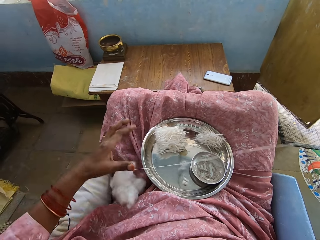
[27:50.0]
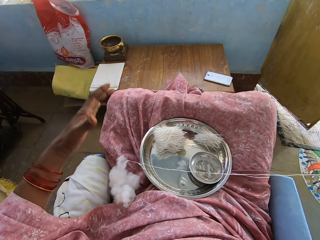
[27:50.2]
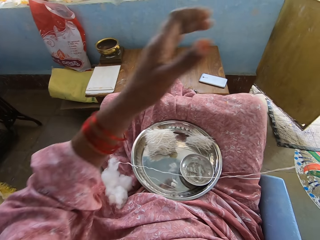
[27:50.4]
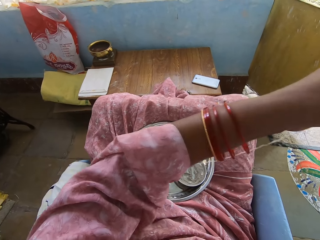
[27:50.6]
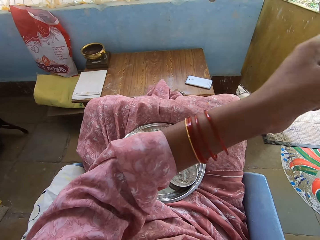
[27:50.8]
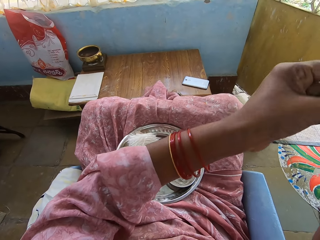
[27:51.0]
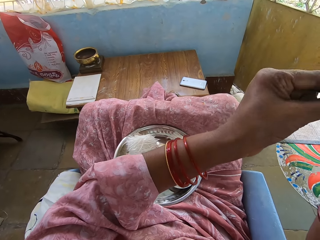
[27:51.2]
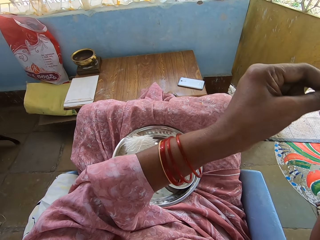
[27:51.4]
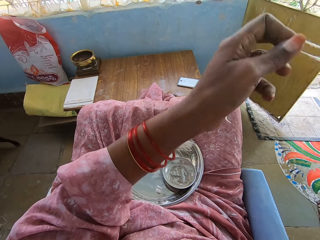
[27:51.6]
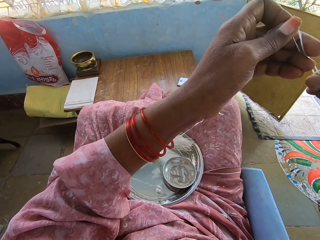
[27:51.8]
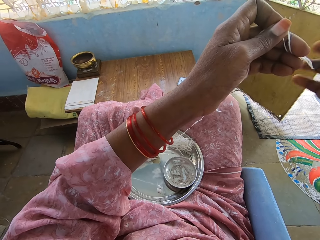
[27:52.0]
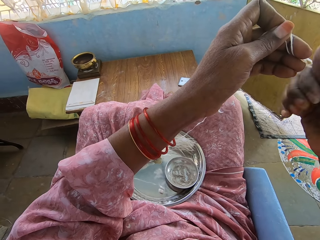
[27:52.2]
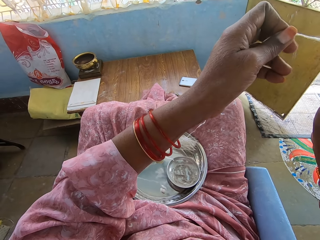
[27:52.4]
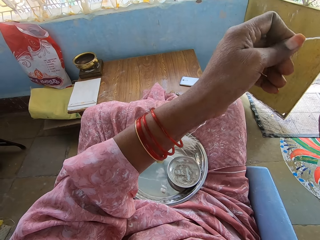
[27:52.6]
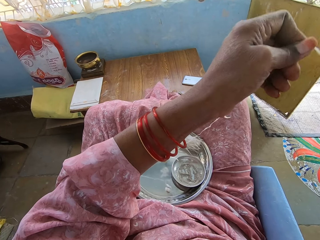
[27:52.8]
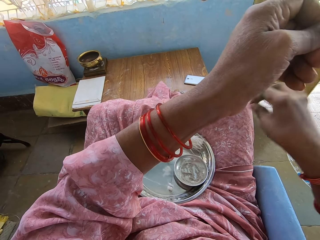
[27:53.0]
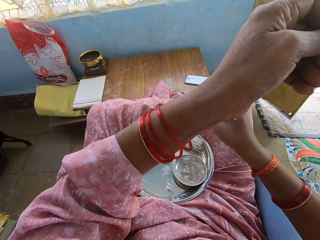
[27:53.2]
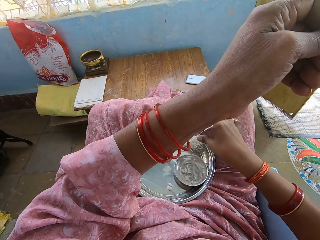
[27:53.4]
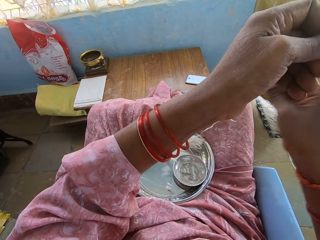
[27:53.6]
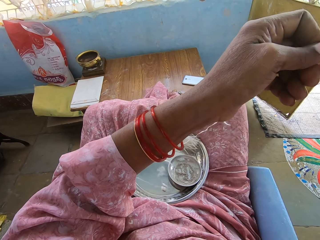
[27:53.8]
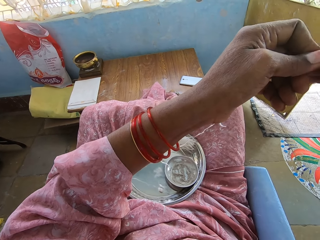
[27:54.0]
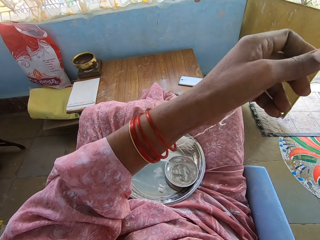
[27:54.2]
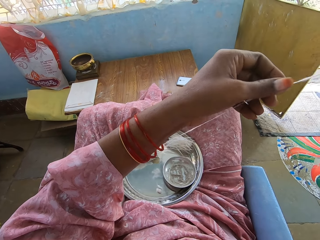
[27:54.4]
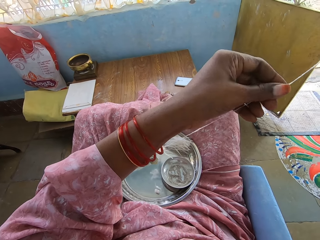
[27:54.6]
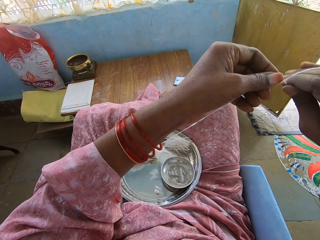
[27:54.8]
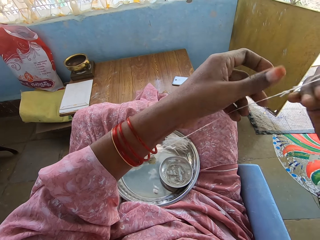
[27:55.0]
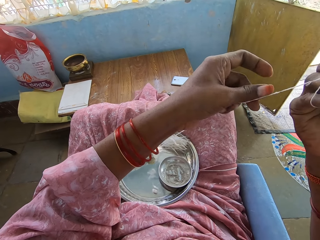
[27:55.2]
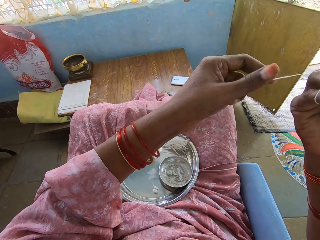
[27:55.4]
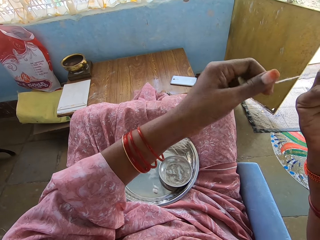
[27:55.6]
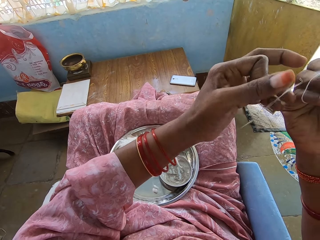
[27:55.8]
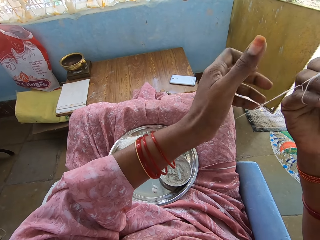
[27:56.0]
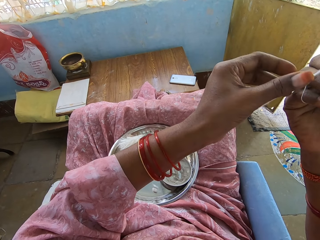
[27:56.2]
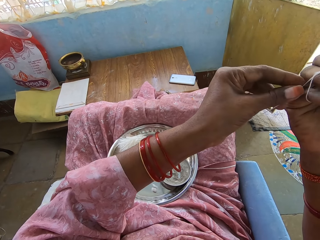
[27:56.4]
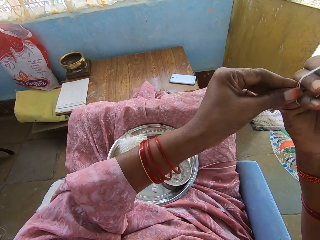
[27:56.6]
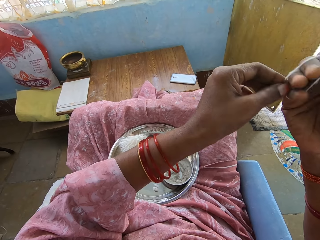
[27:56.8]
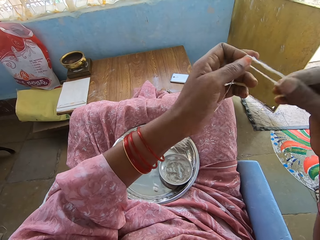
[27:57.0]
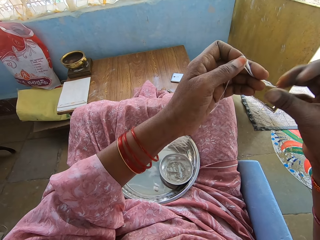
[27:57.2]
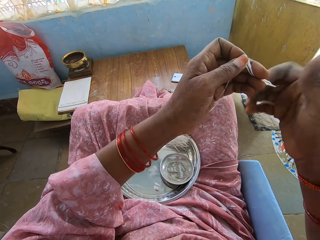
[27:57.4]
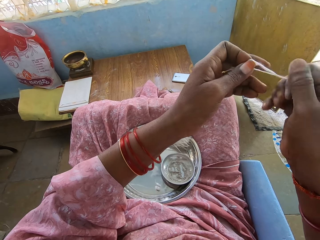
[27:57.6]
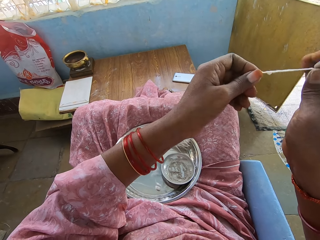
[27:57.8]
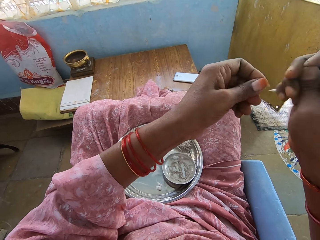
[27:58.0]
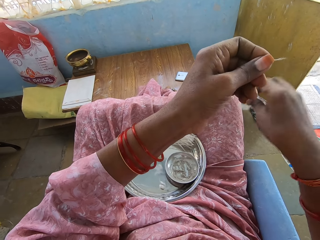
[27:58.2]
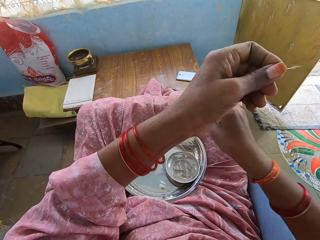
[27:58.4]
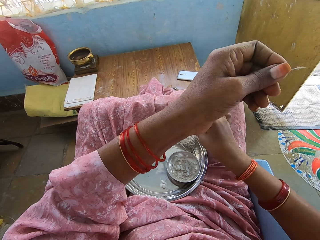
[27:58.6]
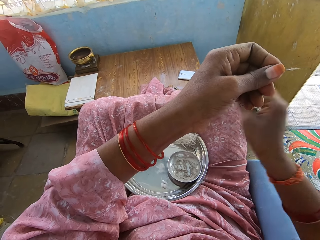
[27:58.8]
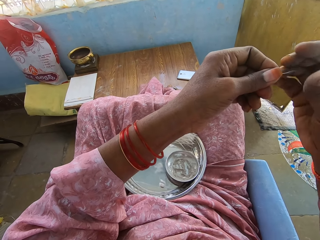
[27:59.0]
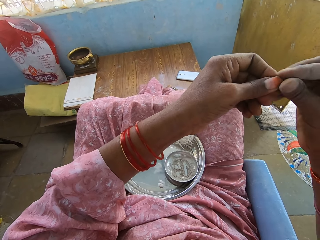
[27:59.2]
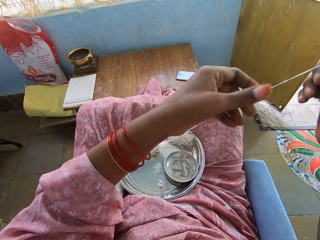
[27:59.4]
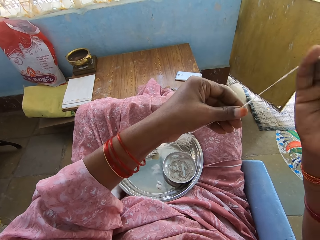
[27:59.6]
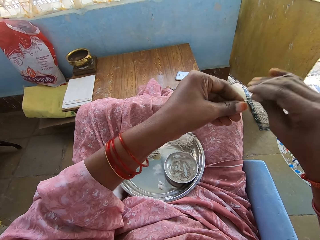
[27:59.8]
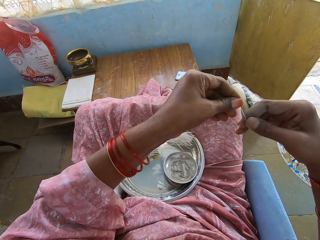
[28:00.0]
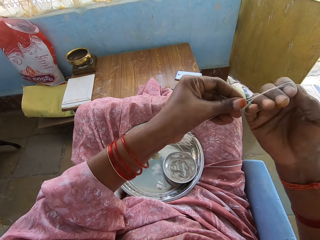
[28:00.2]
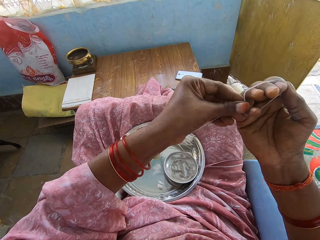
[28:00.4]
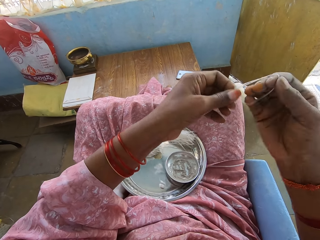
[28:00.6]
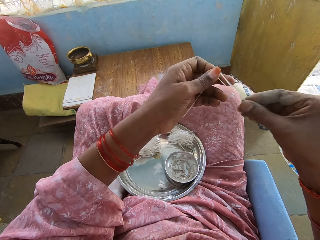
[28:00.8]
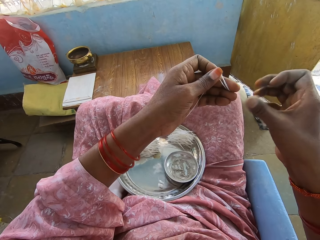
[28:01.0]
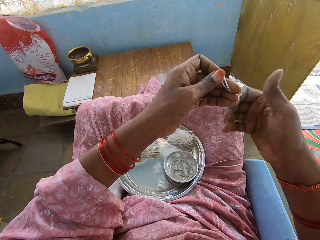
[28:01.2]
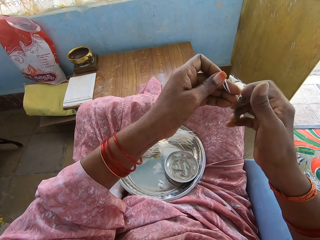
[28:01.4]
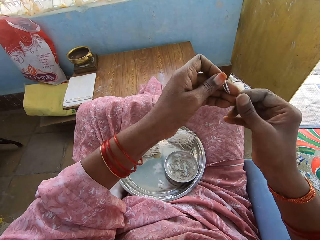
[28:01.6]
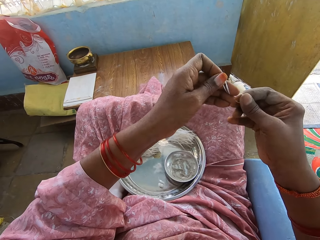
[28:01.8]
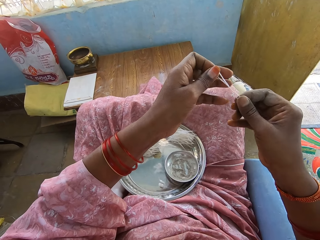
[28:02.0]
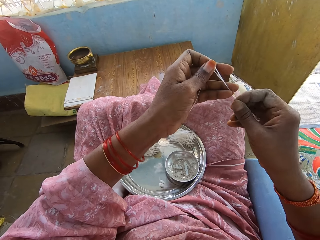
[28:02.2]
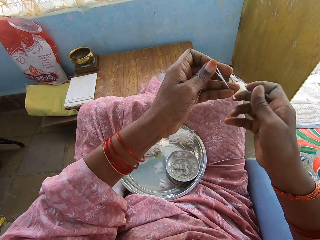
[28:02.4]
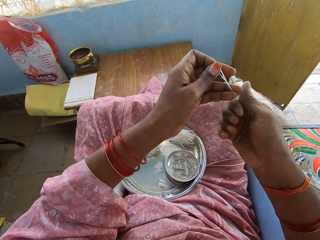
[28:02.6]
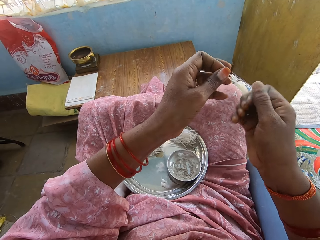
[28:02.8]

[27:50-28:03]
The camera wearer holds the thread. They adjust the thread and drop the thread on the plate. They adjust the thread. They roll the thread on hand. They twist the thread, cut the thread, and drop the thread on the plate. They pull the thread. They adjust the thread. They roll the thread on hand. They twist the thread.

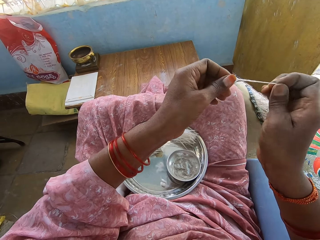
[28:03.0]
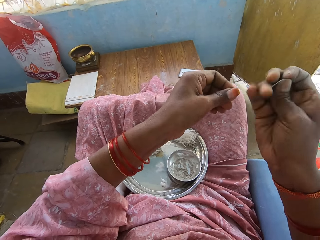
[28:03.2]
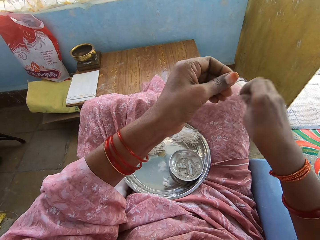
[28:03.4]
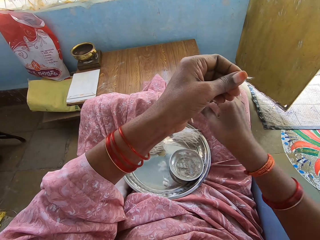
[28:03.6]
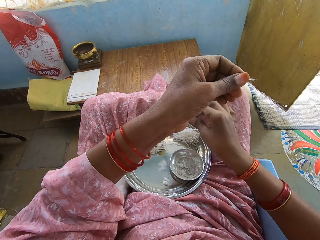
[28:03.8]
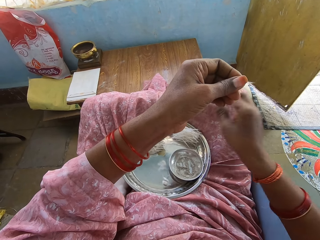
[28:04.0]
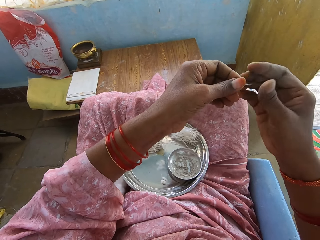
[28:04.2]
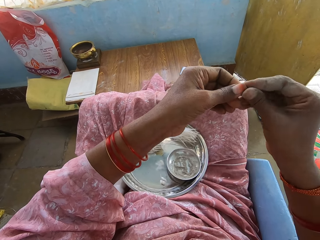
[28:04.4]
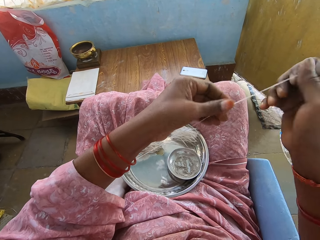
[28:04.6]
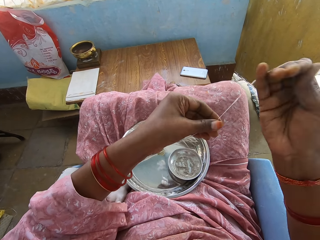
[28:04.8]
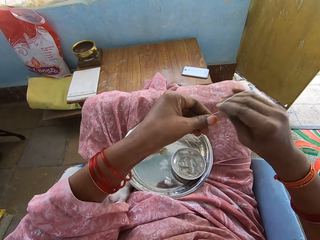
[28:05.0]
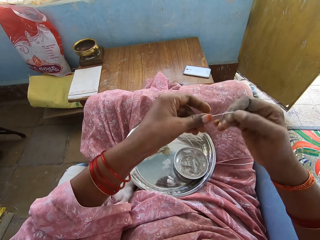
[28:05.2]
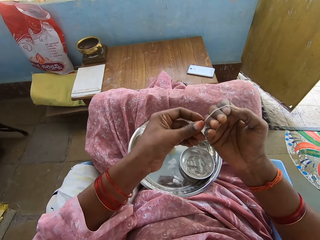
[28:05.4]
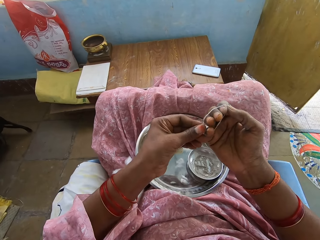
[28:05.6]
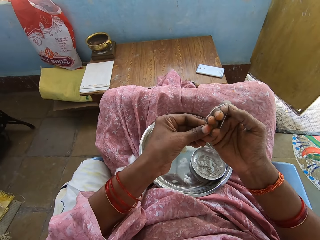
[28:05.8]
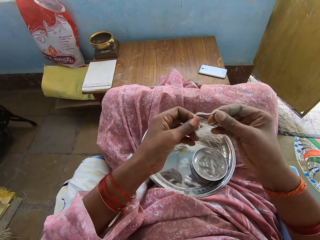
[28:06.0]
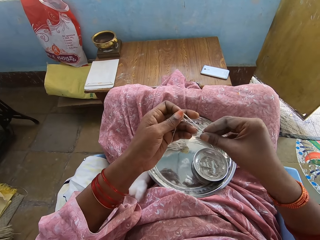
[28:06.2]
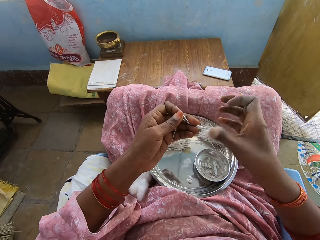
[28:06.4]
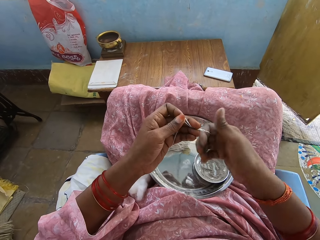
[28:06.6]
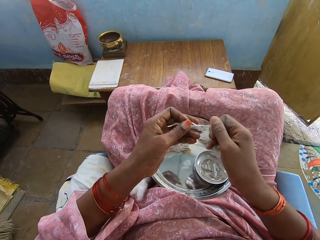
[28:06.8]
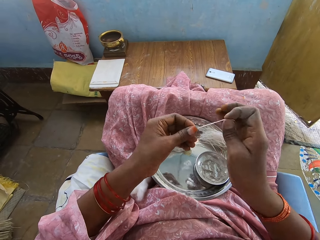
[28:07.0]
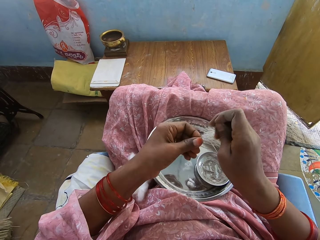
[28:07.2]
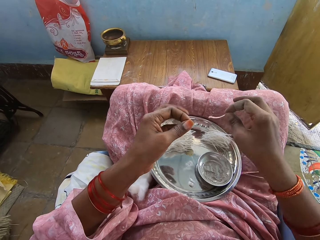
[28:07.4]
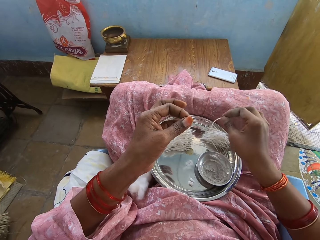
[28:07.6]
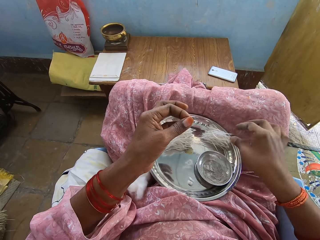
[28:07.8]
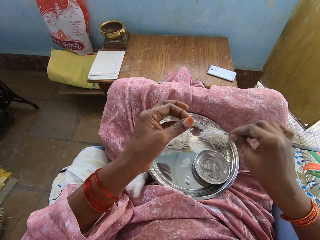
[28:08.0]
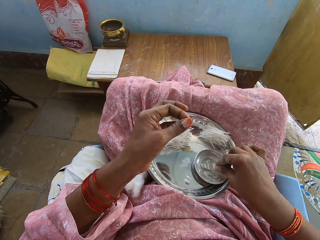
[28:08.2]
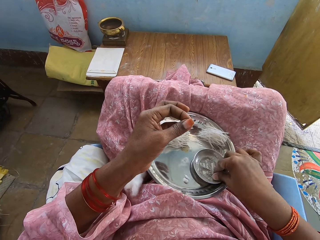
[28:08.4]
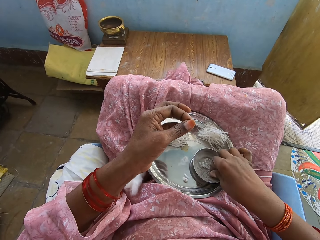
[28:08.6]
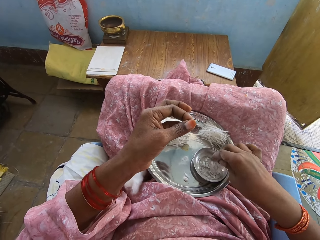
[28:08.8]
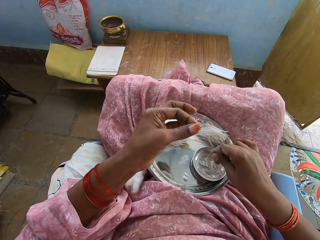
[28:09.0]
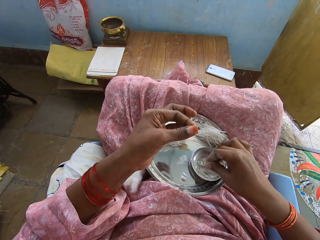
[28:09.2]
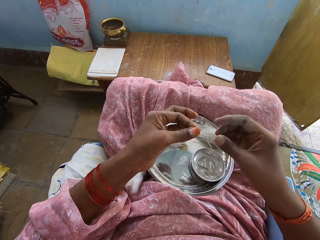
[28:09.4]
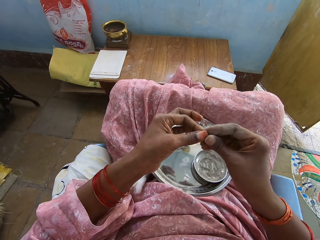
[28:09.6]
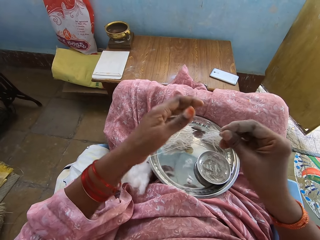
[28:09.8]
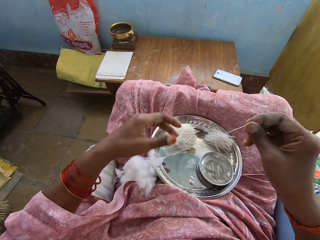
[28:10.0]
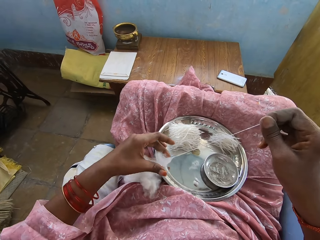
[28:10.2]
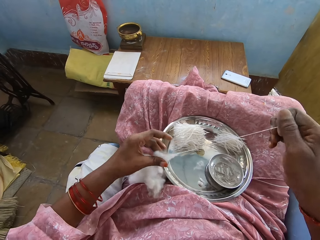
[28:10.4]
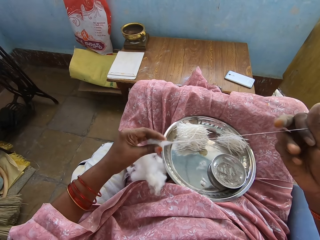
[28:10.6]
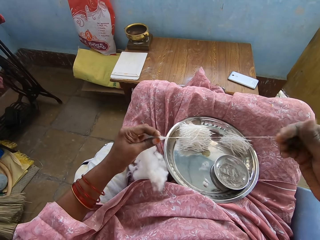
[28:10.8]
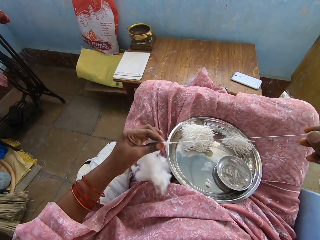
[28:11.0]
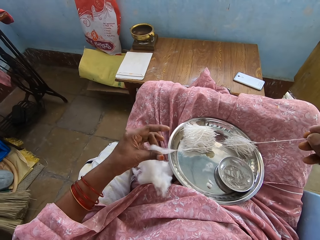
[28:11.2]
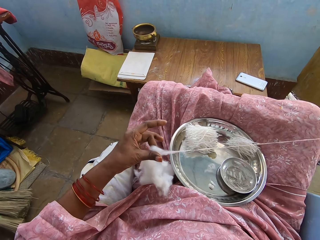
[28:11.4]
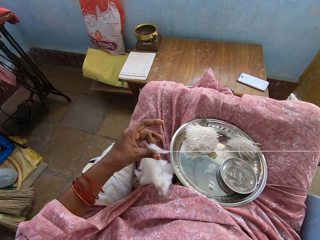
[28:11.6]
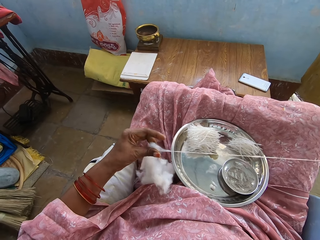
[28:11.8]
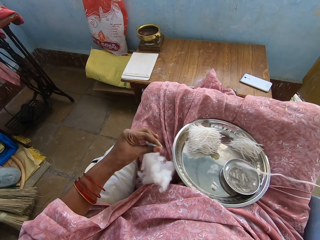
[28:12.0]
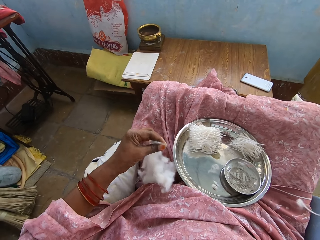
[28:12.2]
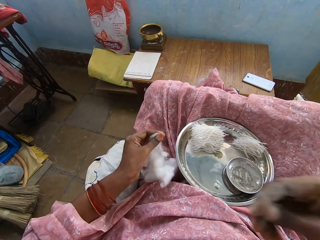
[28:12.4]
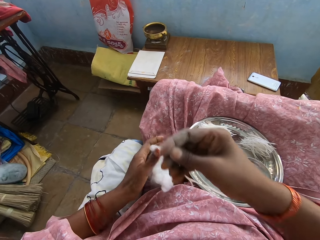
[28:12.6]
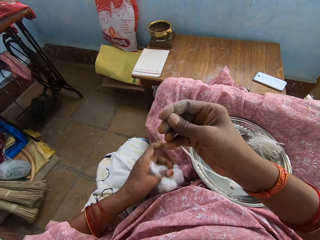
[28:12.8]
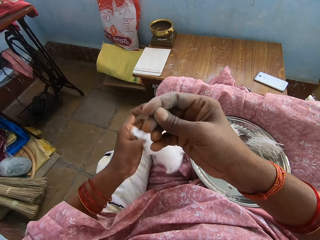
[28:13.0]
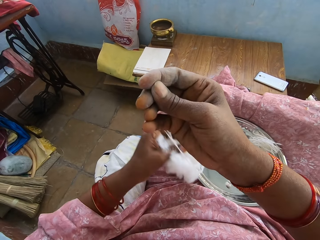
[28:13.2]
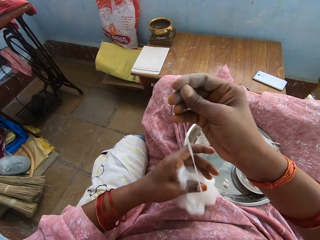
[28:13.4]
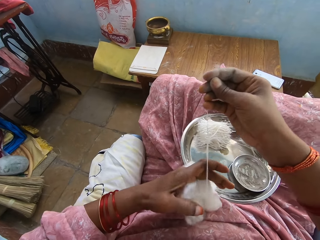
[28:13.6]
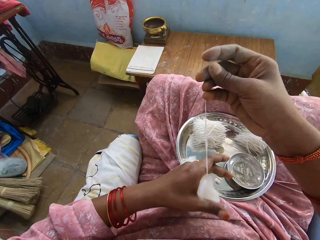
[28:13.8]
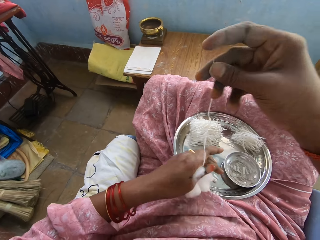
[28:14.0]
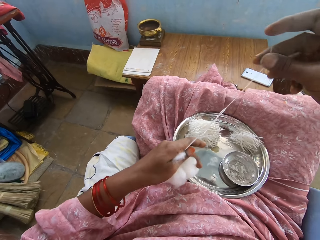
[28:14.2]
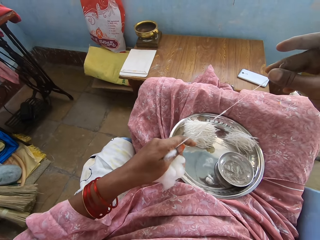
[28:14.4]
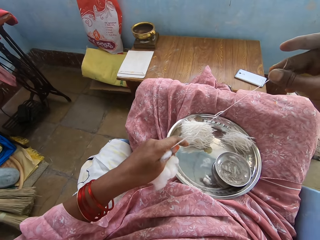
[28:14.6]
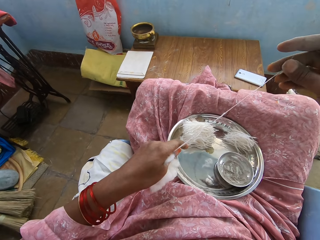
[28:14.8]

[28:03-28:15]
The camera wearer cuts the thread and puts the thread on the tray. They roll the thread on hand. They adjust the thread. They twist the thread, cut the thread, and put the thread on the tray. They touch something. They pull the thread. They remove the thread from the cotton wool.
